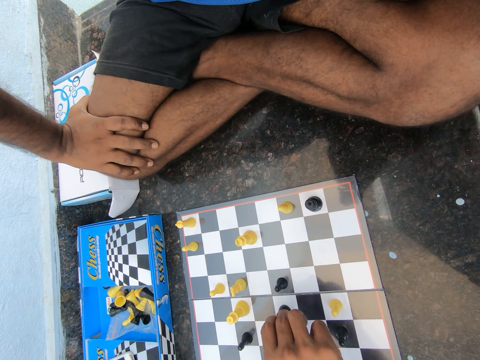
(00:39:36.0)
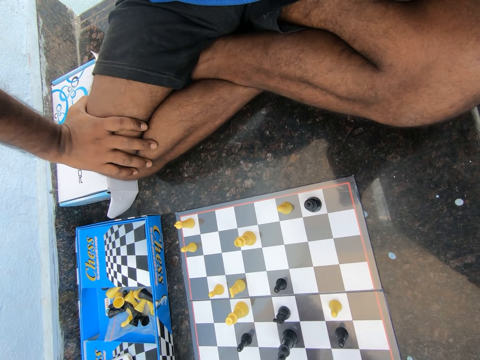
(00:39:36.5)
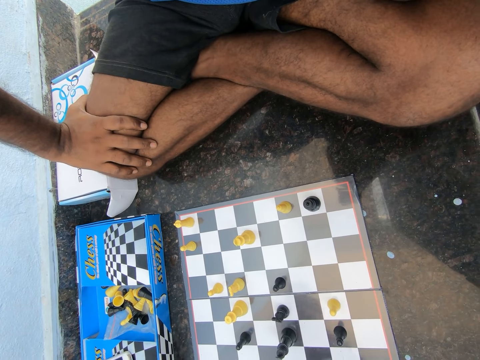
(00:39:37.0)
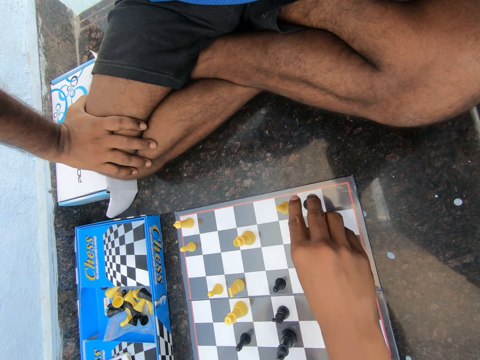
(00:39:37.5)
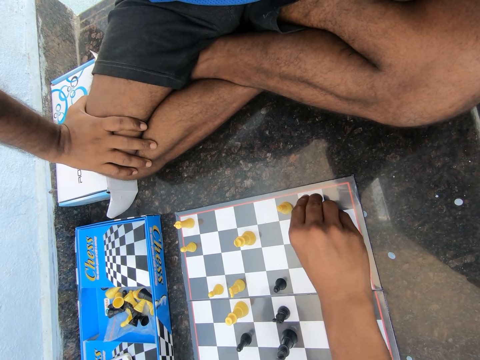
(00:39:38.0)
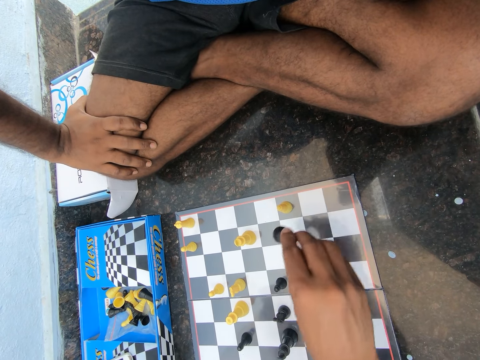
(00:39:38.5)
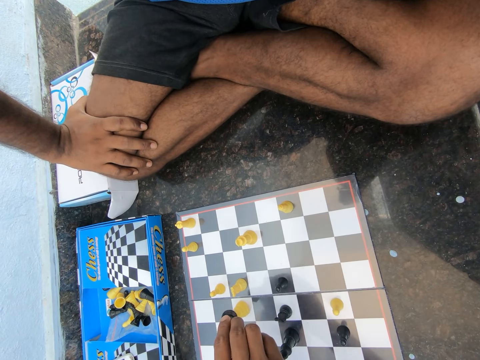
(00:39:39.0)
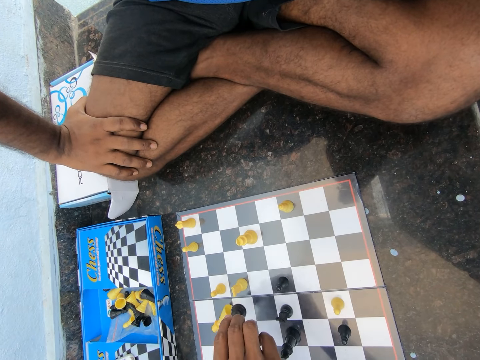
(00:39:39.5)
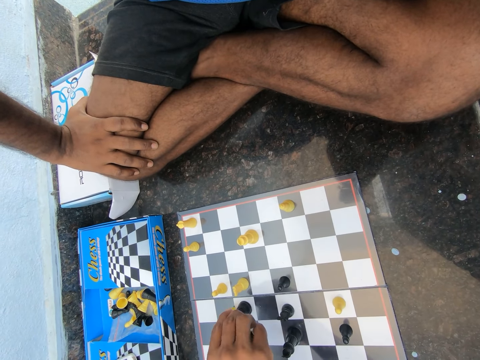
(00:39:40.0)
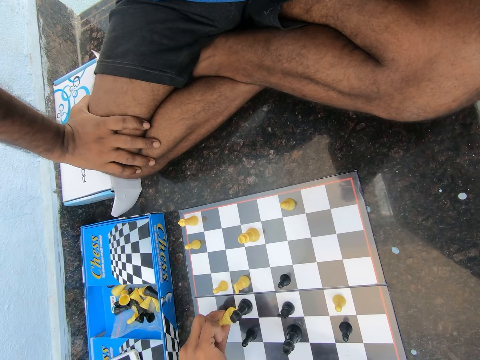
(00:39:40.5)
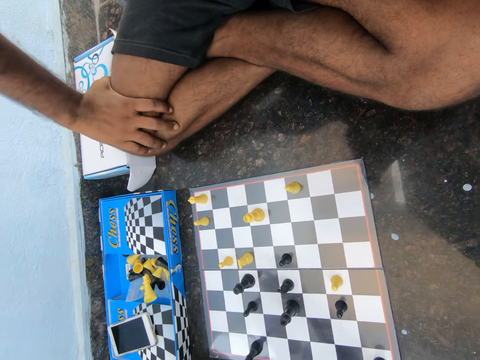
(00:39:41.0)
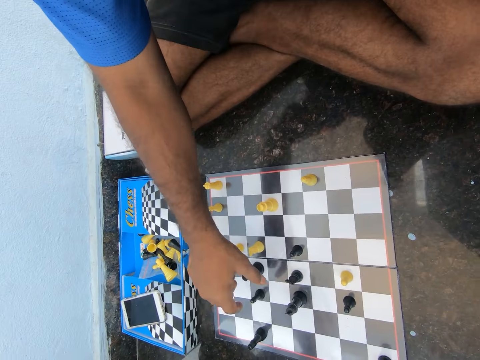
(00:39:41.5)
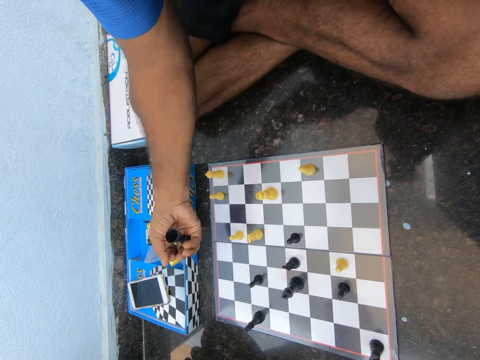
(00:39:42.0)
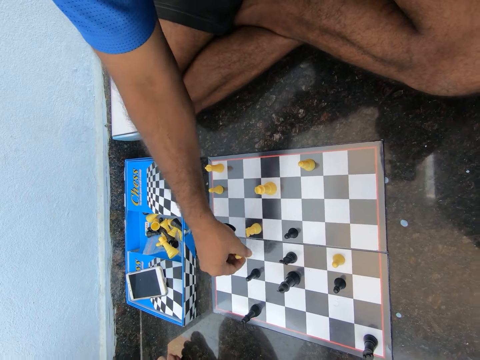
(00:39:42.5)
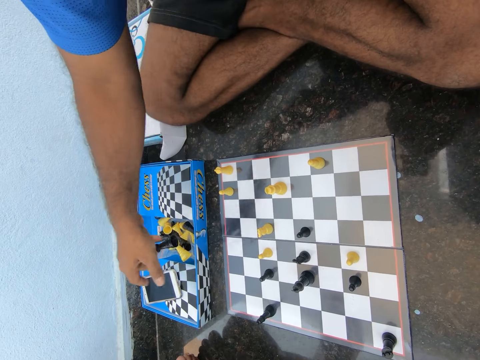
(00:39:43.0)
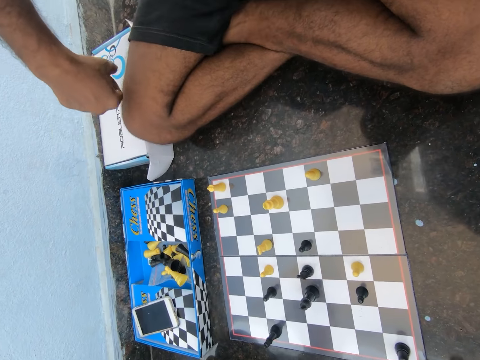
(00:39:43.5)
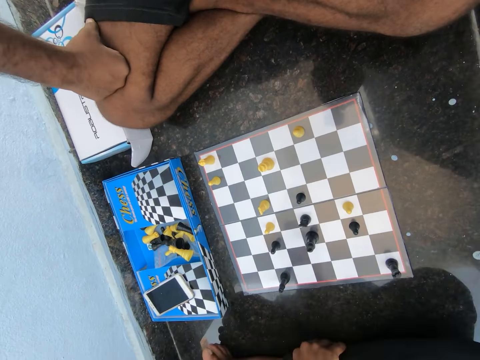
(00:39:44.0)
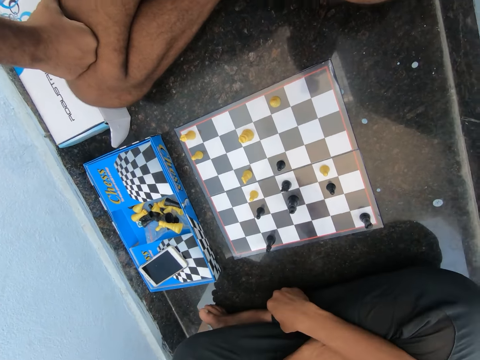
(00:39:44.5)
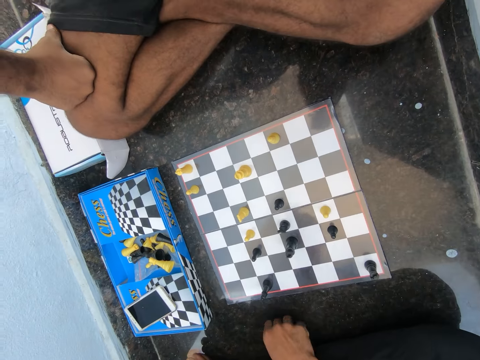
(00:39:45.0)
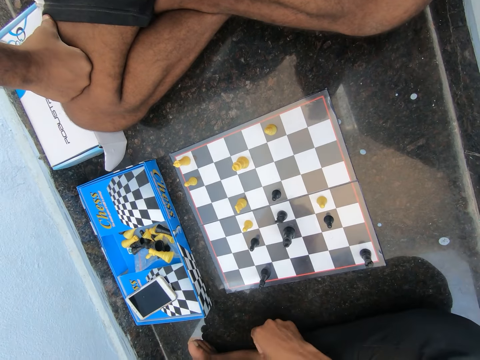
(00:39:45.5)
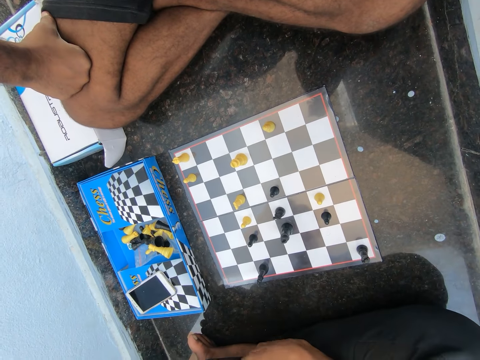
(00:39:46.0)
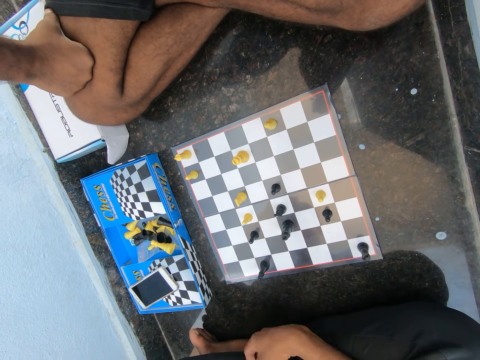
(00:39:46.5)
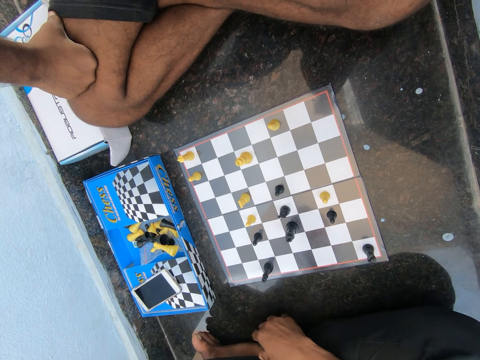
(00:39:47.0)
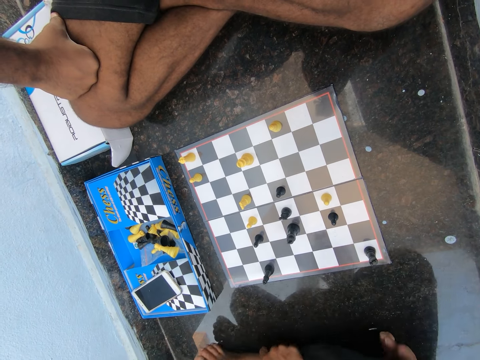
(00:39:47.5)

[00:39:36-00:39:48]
A man plays the chess game and converses. The camera wearer takes the black chess piece from the chess board. He knocks over a white chess piece. He places the black chess piece on the chess board. He removes the white chess piece from the board. He drops the white chess piece on the box. He plays the chess game. The man takes the black chess piece from the chess board. The man replaces the black chess piece with the white chess piece on the chess board. The man drops the black chess piece on the box. The camera wearer puts his hand on his legs. The man knocks his hand on the floor. The camera wearer knocks on the floor.

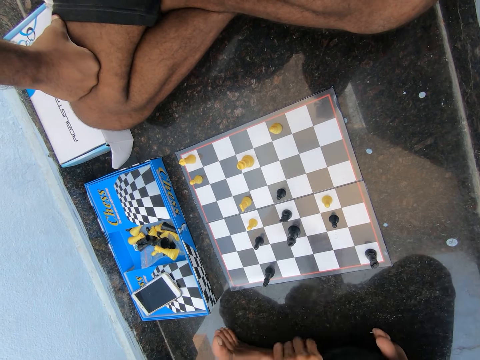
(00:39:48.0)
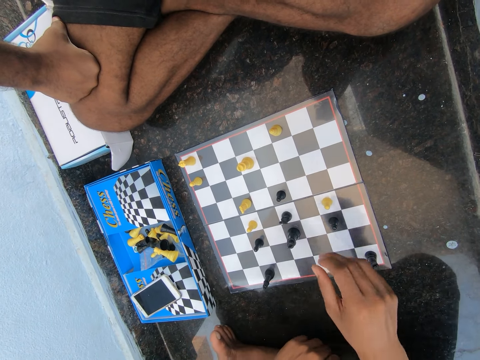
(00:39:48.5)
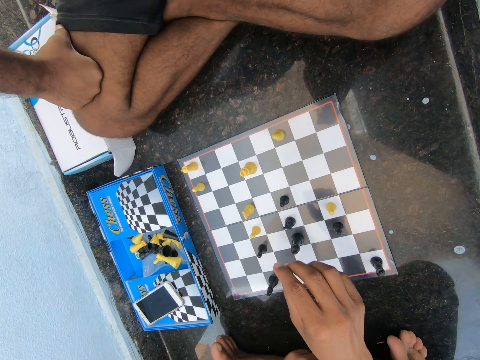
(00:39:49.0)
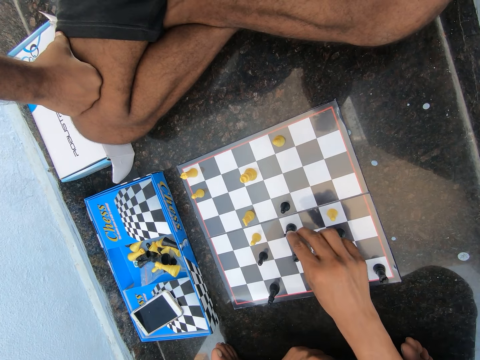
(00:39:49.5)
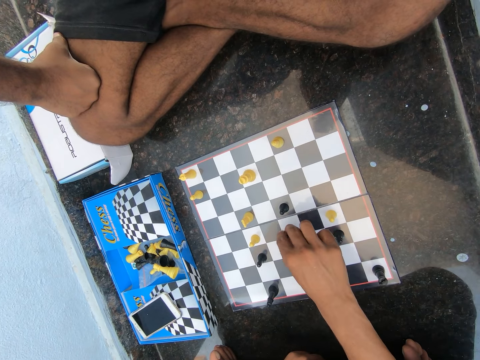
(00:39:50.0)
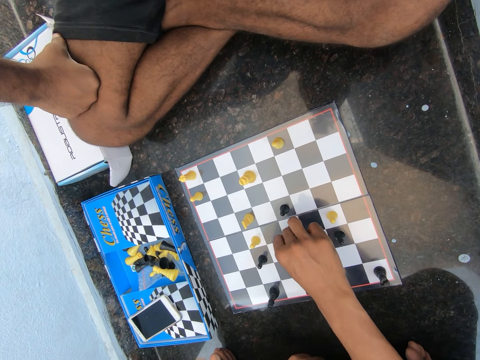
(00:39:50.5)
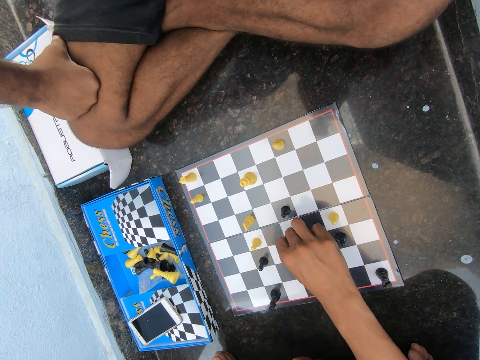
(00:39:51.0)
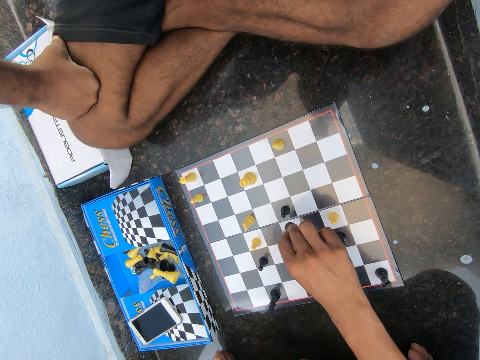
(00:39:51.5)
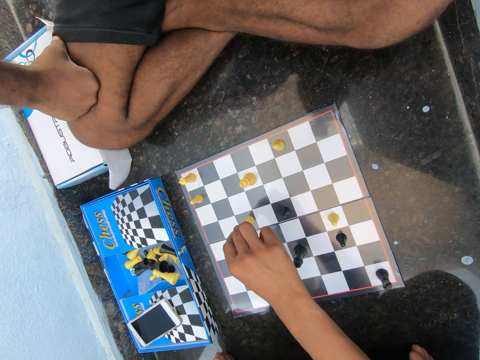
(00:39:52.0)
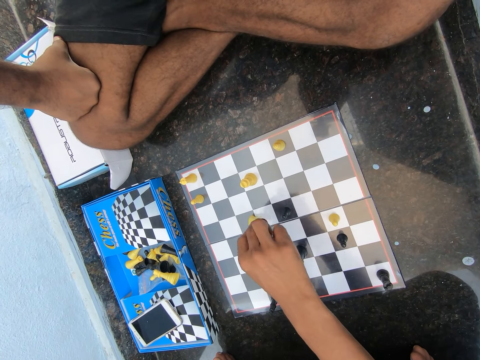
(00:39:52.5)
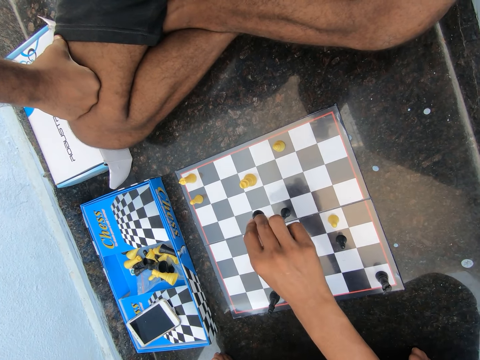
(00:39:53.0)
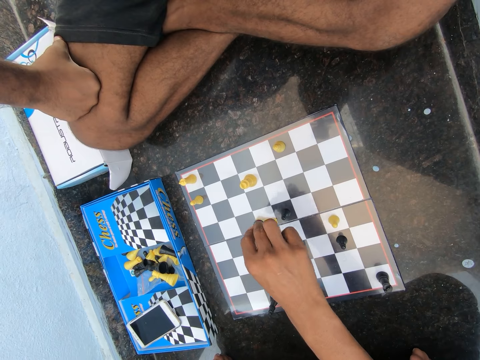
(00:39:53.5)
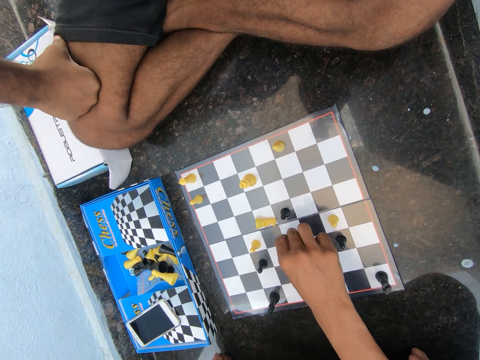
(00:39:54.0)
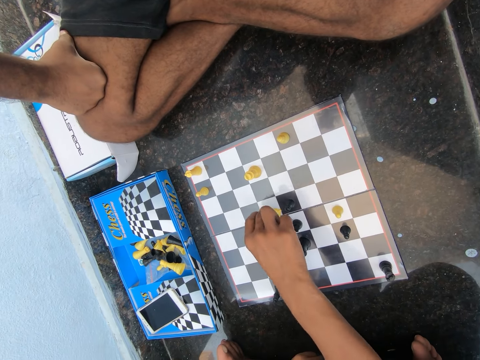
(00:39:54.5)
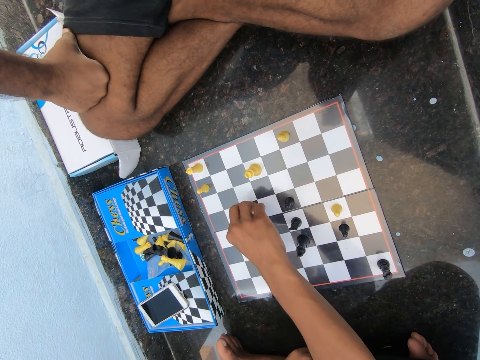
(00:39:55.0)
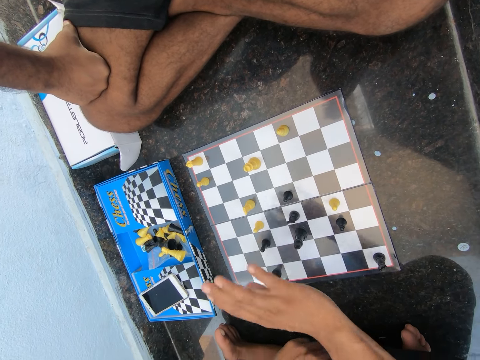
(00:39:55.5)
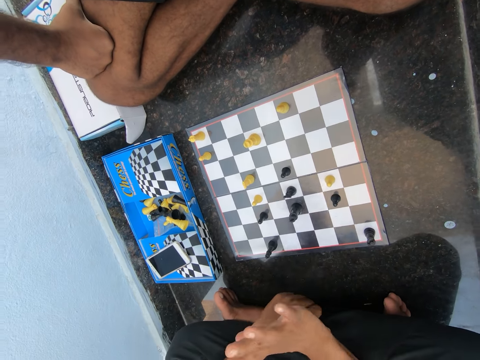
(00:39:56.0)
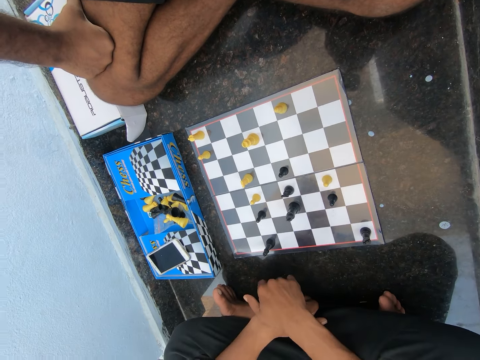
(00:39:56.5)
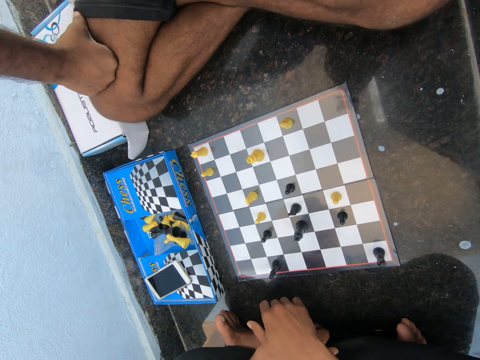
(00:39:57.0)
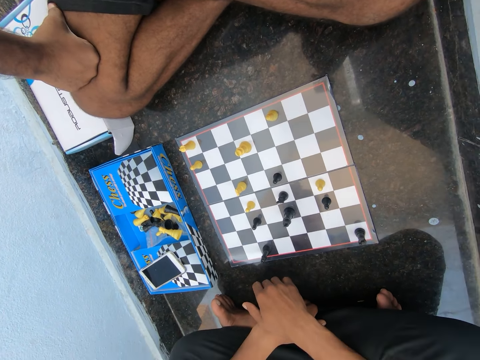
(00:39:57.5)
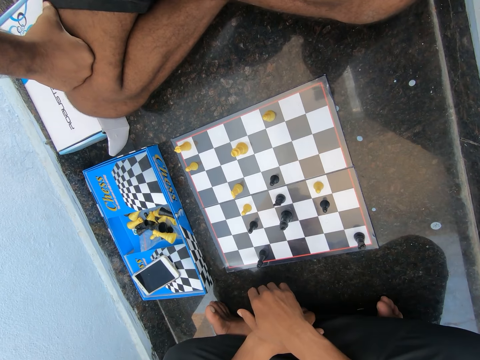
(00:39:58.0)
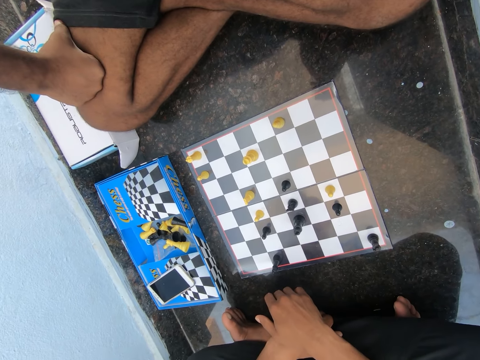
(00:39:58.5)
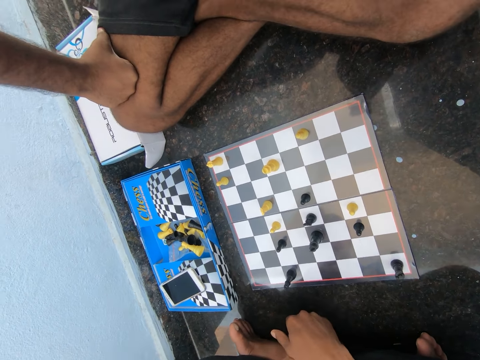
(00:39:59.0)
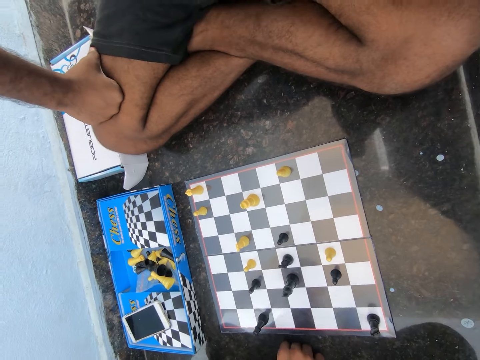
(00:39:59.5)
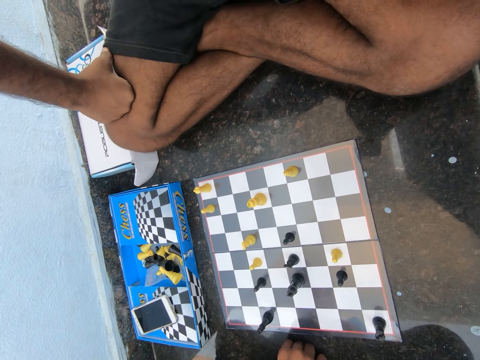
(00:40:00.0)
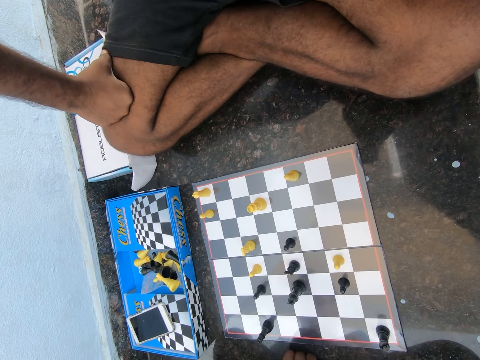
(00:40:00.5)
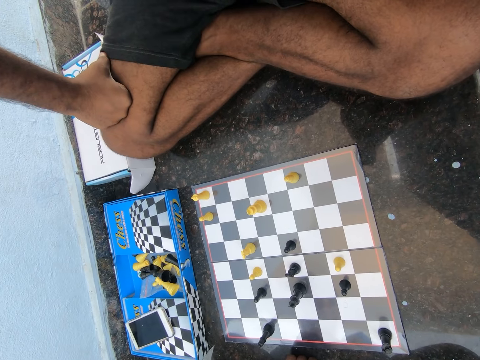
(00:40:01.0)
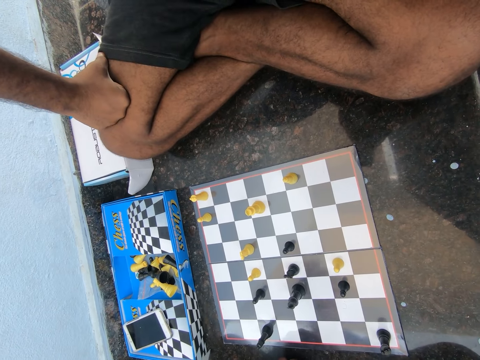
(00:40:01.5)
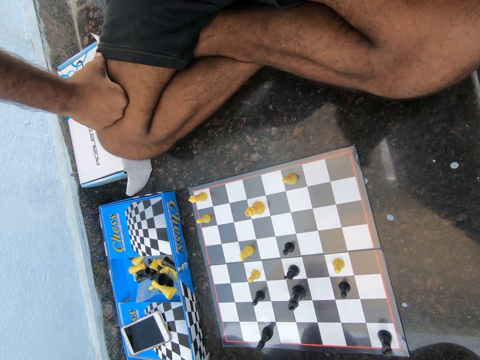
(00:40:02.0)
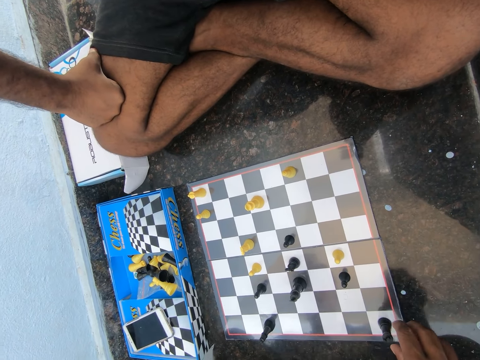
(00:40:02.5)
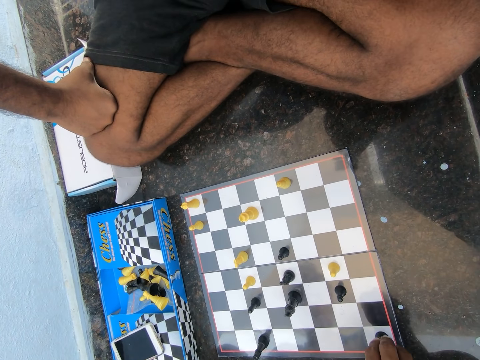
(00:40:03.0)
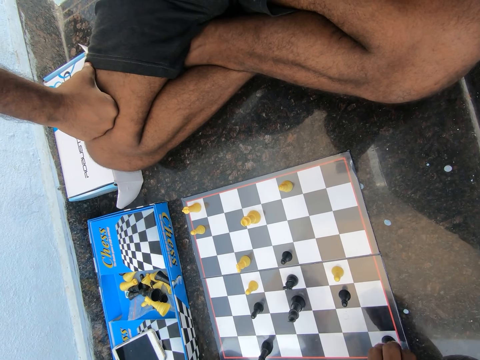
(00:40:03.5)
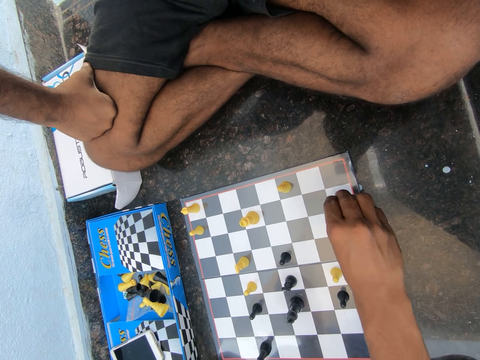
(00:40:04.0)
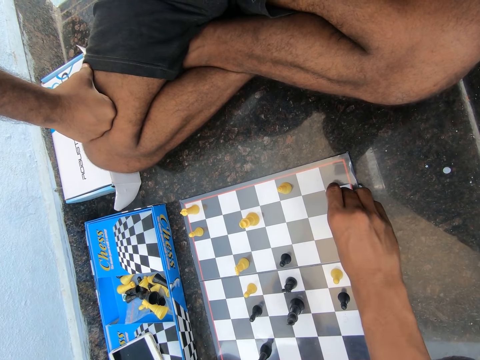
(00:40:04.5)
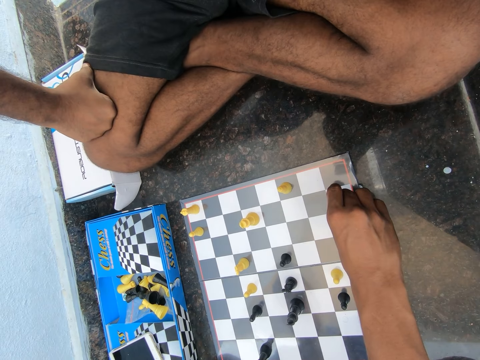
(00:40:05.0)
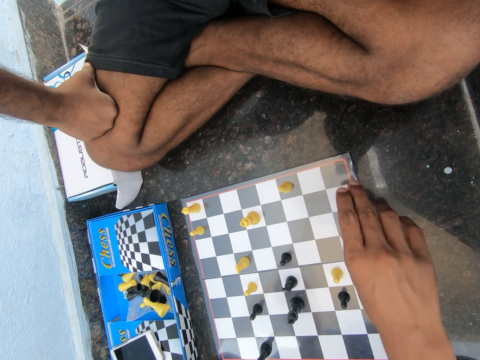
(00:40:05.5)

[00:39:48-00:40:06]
A man plays the chess game. The camera wearer takes a black chess piece from the chess board. They knock over a white chess piece. They place down the black chess piece. They stand the knocked over white chess piece. The man shakes his hand and puts his hands on his legs. The camera wearer waves at the man. The man plays the chess game. The camera wearer takes the black chess piece from the chess board. They place the black chess piece on the chess board.
